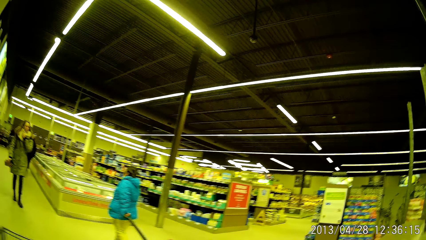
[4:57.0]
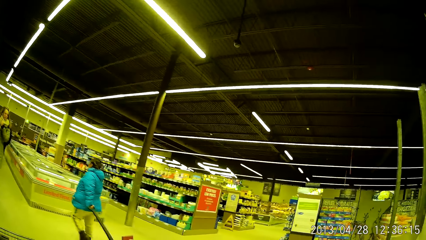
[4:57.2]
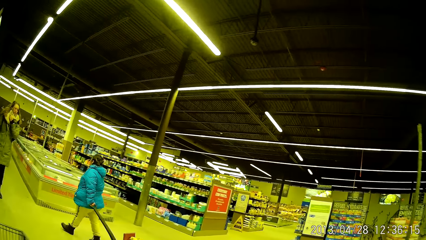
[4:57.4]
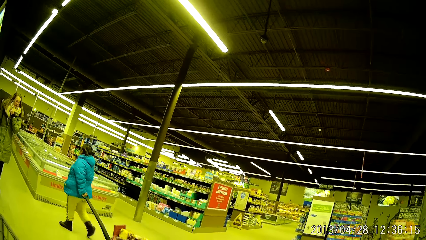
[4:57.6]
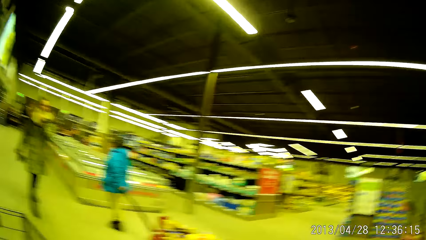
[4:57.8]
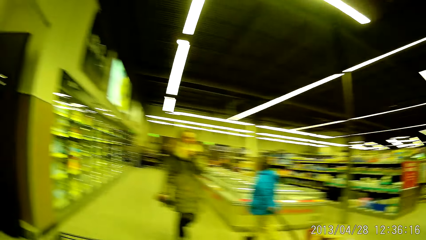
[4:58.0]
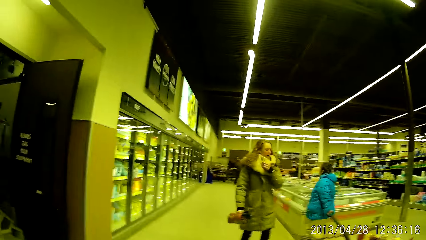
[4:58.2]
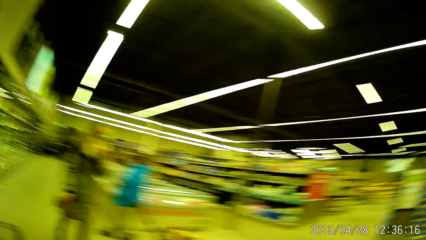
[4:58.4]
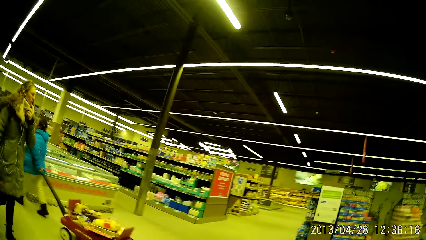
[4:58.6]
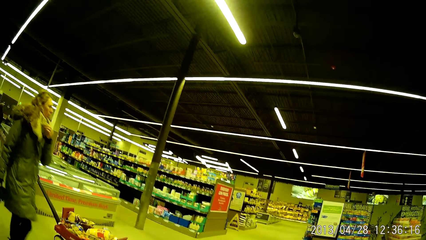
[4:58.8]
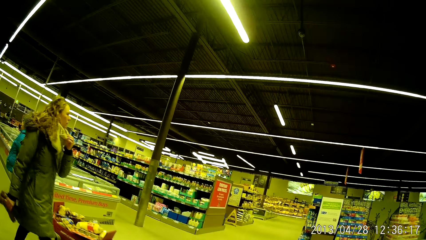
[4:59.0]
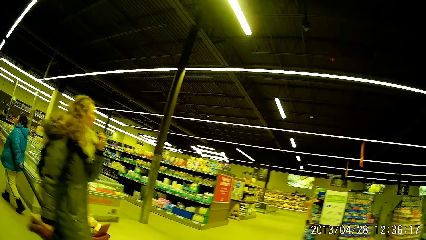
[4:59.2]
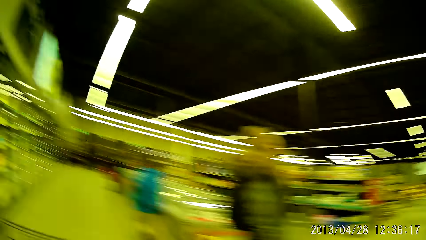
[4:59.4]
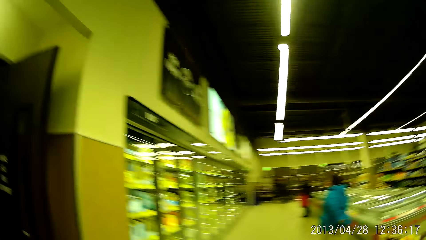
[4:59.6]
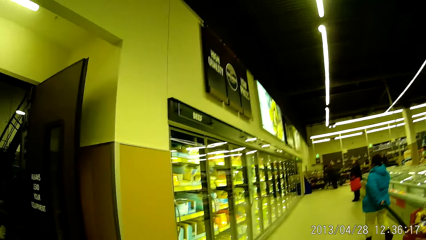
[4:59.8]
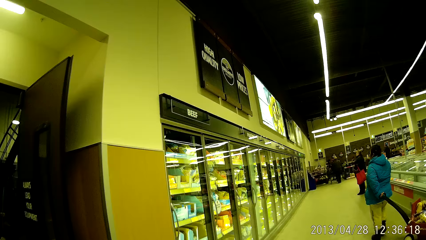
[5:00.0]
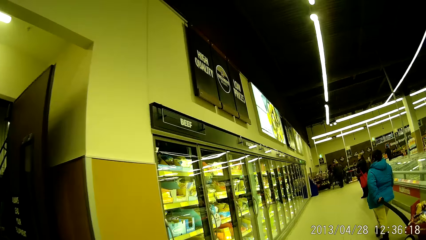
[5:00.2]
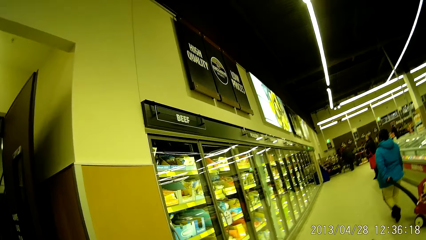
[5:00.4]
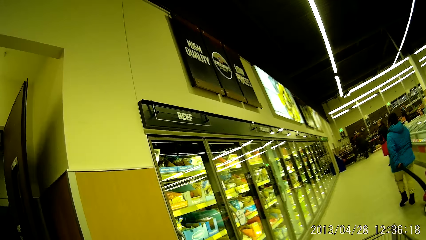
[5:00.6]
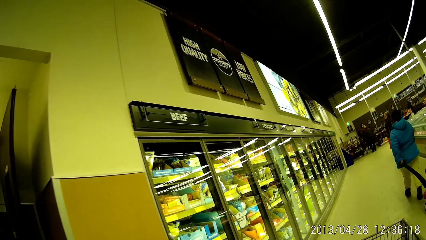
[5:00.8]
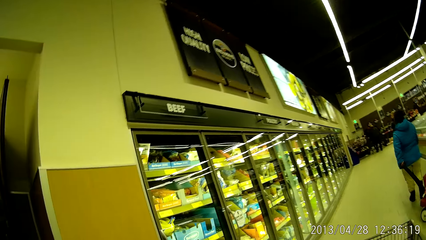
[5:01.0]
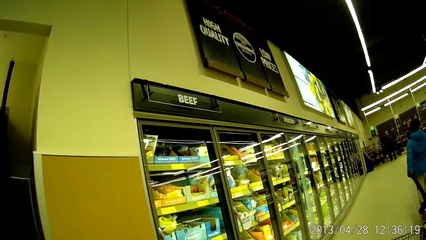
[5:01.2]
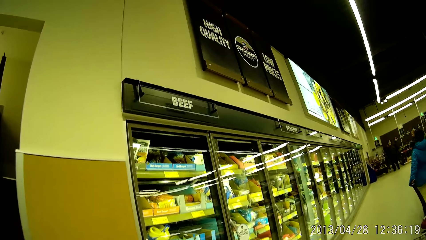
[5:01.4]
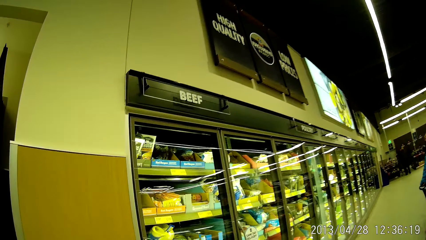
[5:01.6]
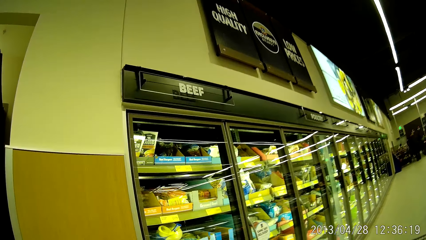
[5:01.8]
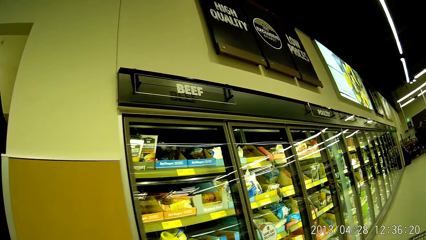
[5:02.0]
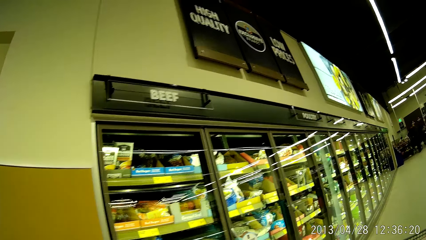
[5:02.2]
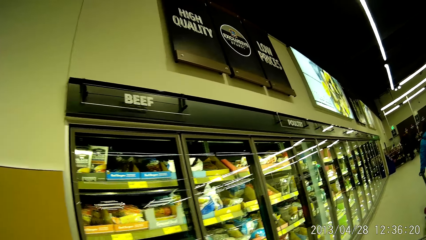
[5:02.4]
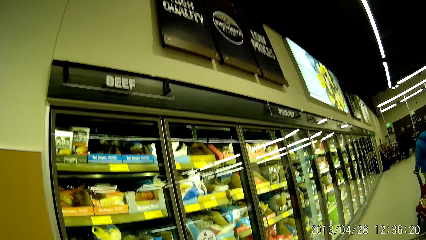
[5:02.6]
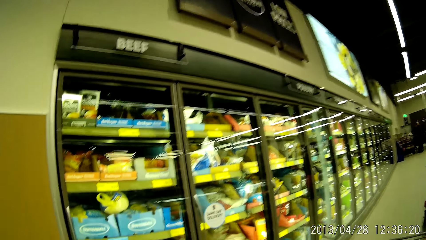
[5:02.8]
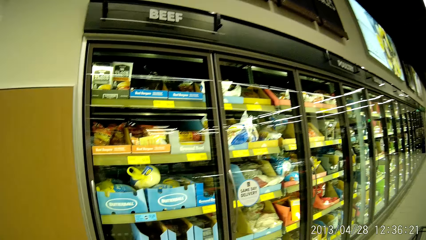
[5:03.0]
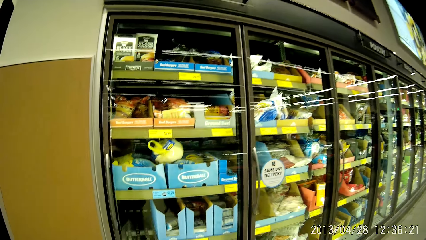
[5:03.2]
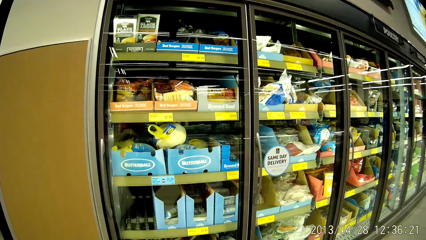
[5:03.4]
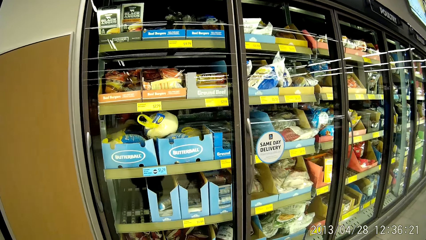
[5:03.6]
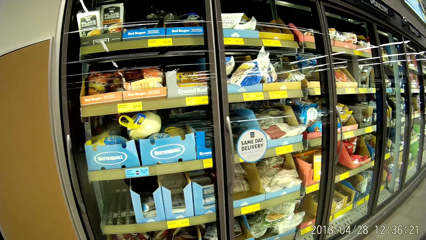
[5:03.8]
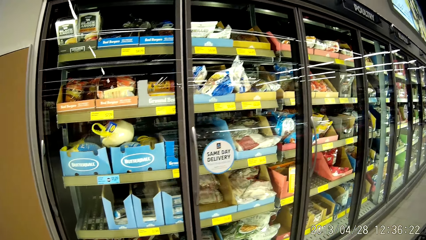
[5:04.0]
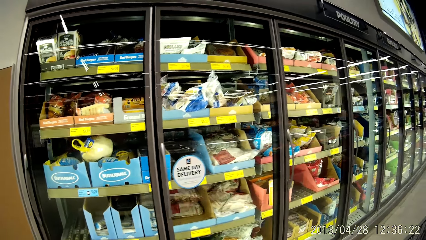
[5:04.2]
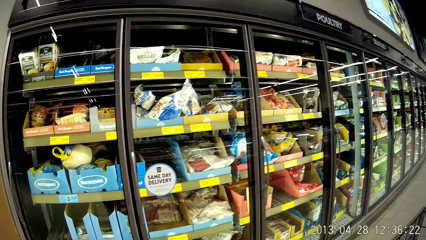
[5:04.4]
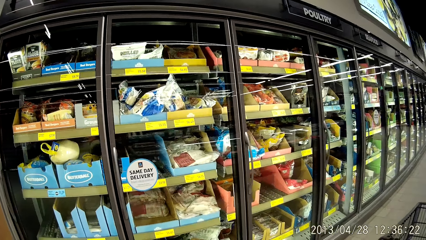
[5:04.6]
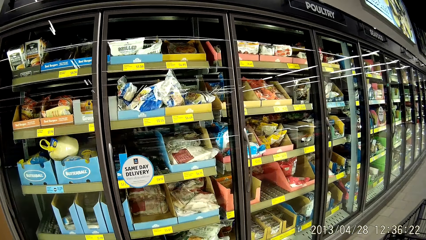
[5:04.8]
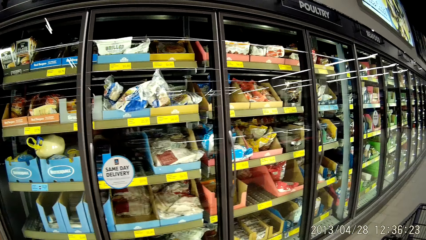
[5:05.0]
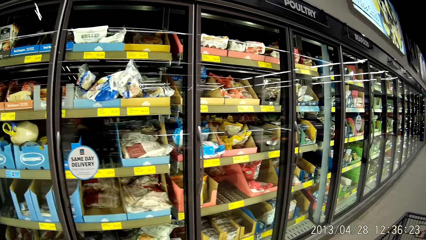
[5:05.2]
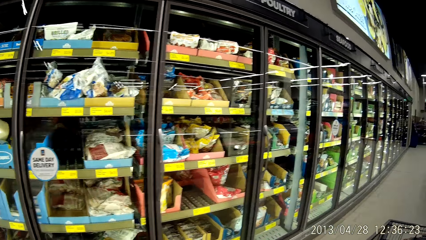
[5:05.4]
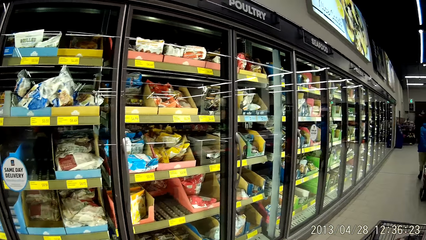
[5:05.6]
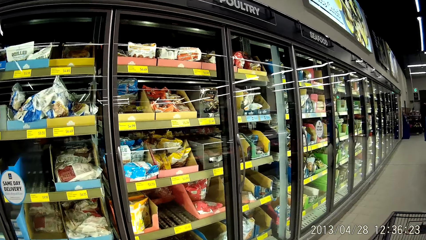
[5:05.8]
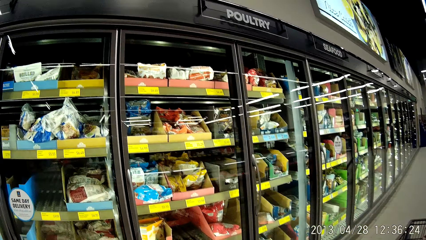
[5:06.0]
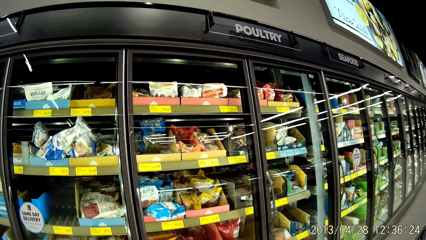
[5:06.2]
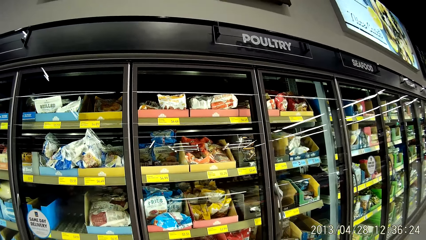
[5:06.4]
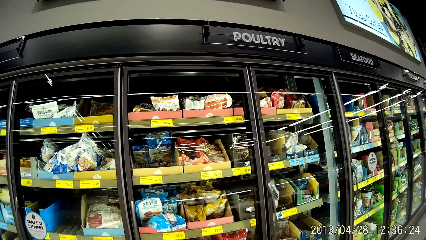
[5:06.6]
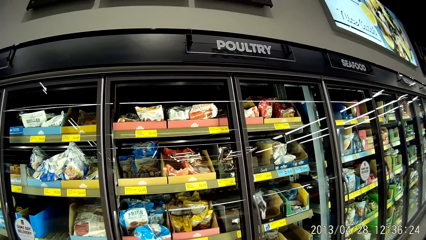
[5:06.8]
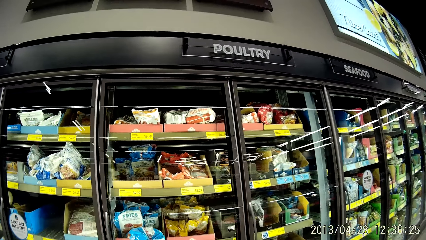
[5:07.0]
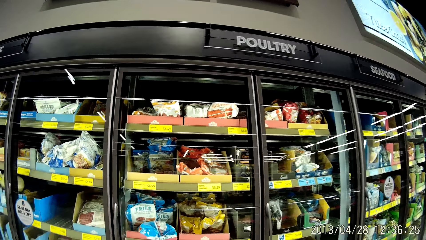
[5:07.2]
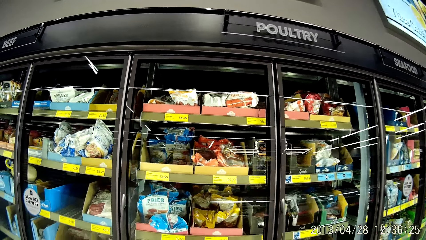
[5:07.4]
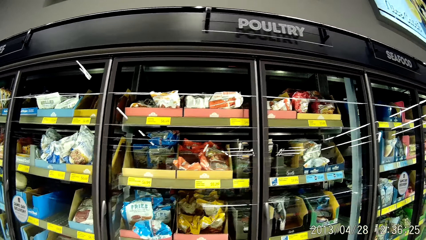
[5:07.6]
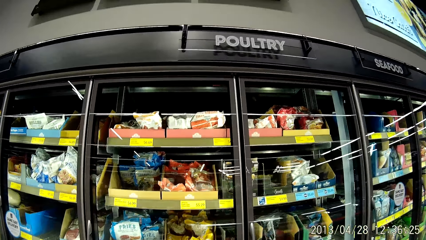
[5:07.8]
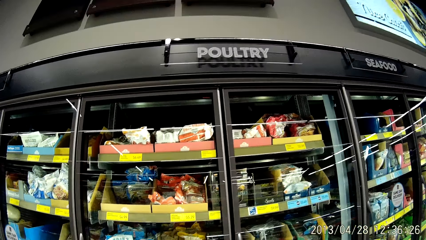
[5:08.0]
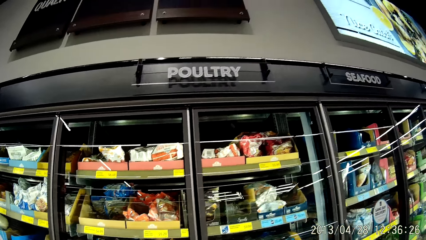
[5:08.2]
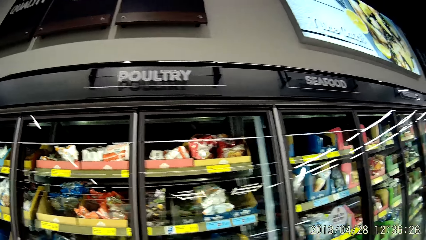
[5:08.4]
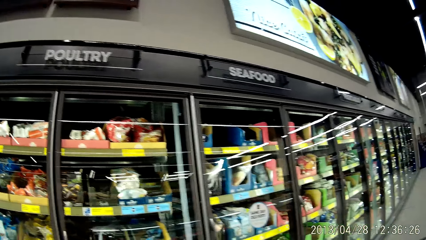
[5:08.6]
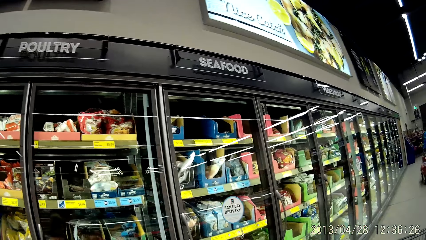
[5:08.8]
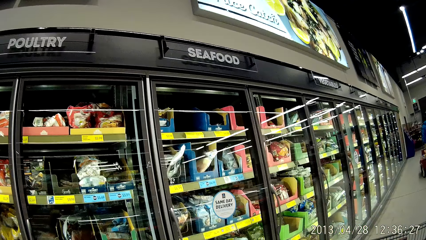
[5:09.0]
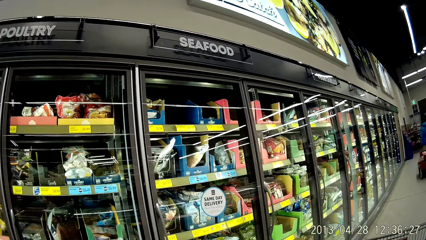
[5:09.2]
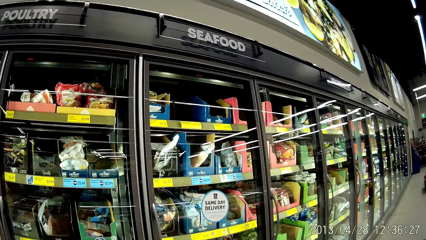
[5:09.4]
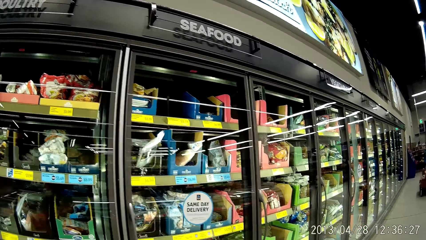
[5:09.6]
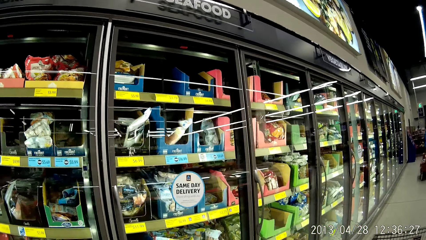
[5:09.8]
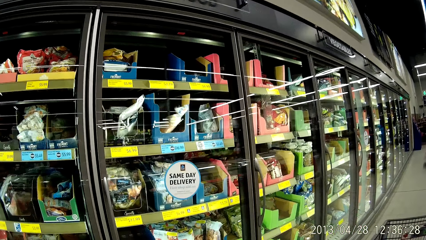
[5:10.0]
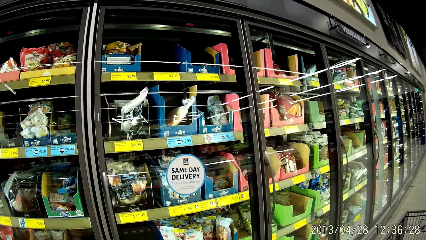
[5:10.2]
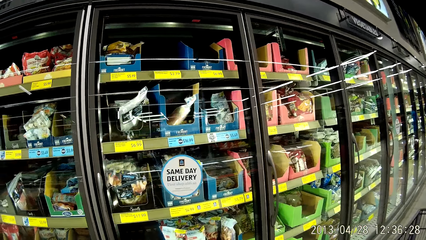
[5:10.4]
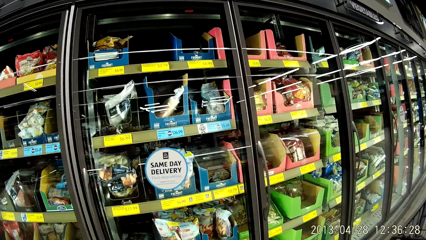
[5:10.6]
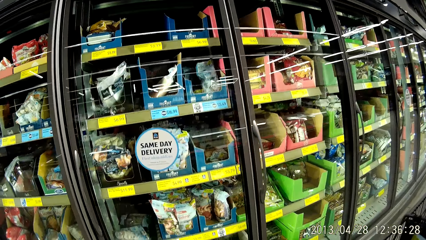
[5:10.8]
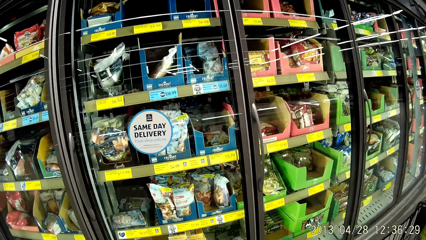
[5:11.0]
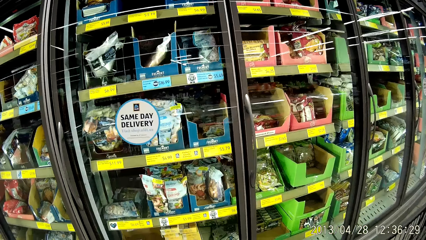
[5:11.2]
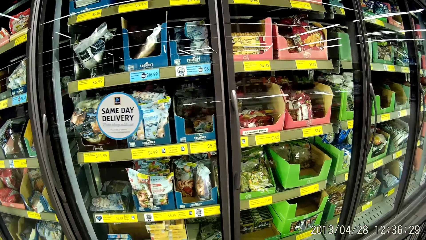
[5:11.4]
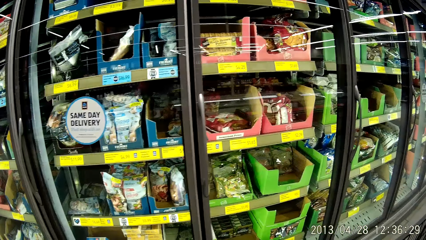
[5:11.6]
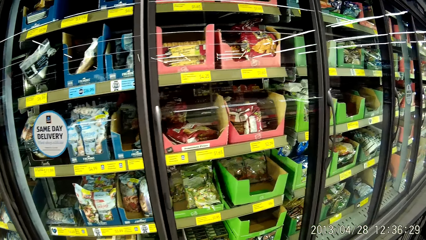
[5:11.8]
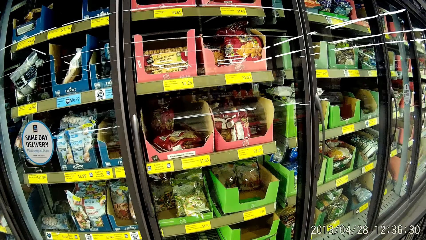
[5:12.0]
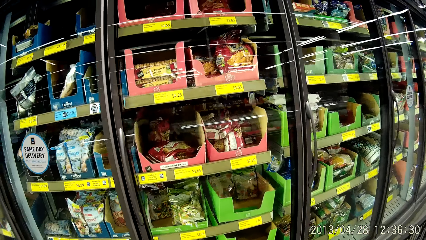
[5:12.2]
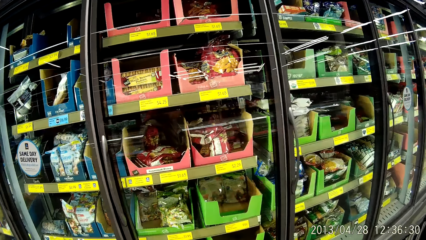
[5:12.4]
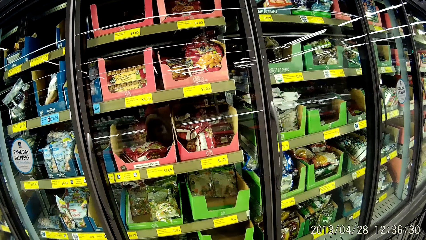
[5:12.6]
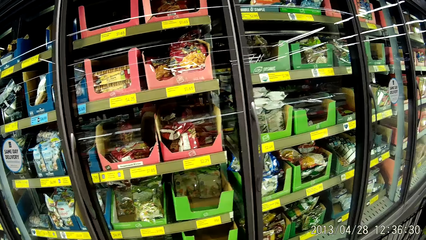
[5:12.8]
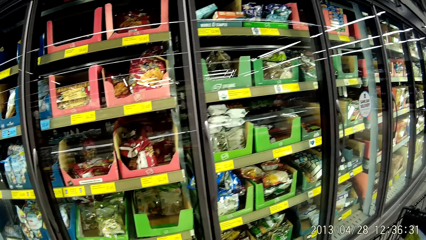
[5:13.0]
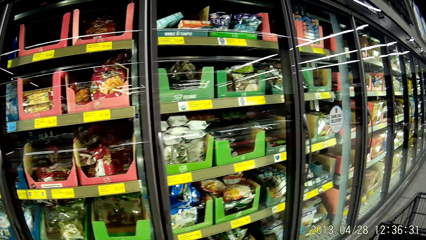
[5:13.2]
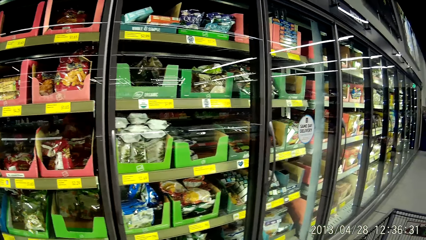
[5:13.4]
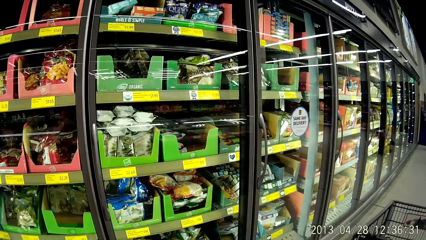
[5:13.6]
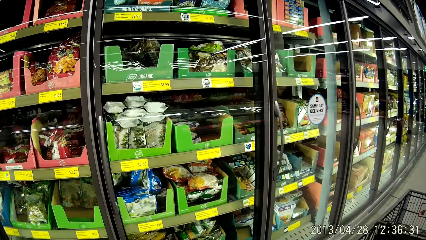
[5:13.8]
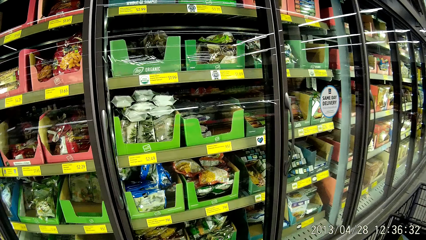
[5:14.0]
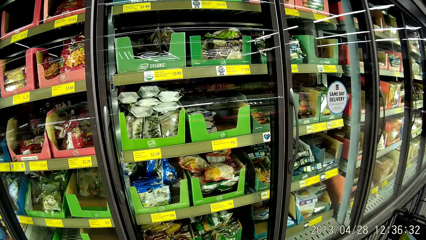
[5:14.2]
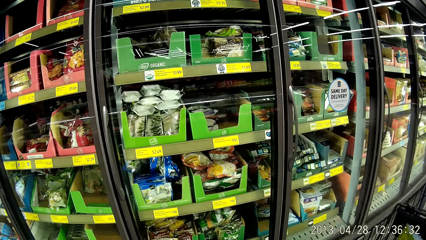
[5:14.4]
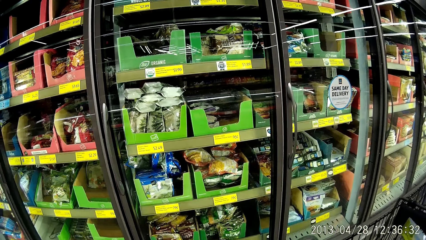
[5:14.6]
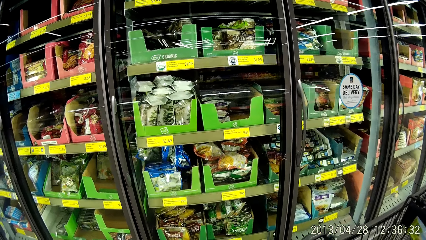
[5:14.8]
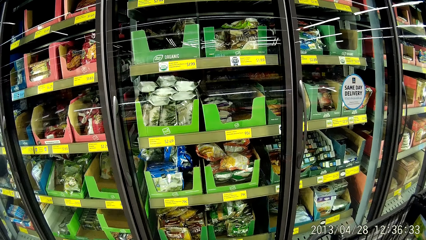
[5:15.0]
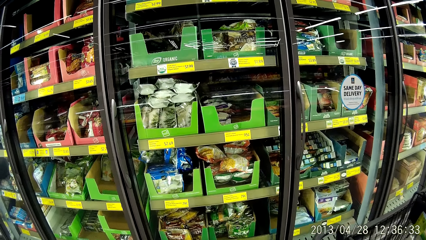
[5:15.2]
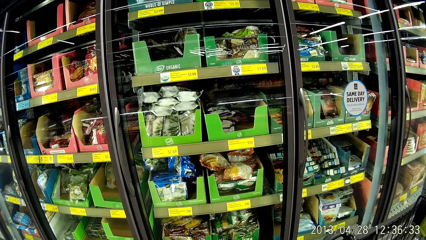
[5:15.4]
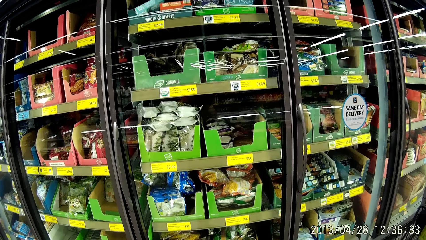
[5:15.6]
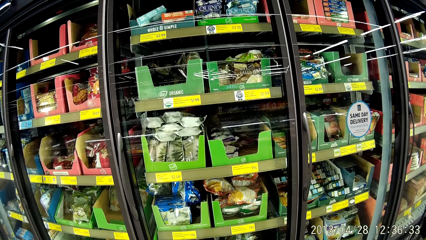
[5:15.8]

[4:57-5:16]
The camera wearer looks around the supermarket. They walk around the supermarket. They look at the food in the shelves. They walk around looking at the food in the shelves.
